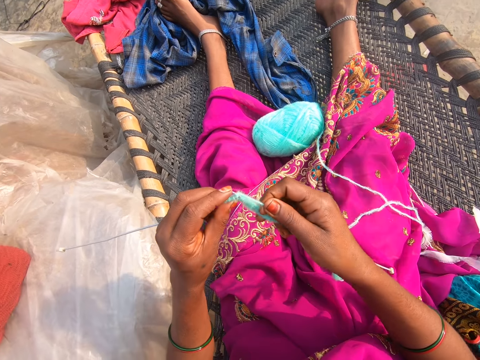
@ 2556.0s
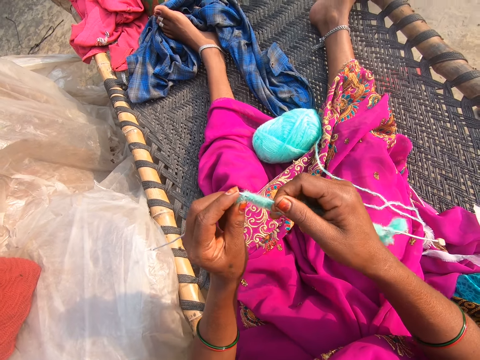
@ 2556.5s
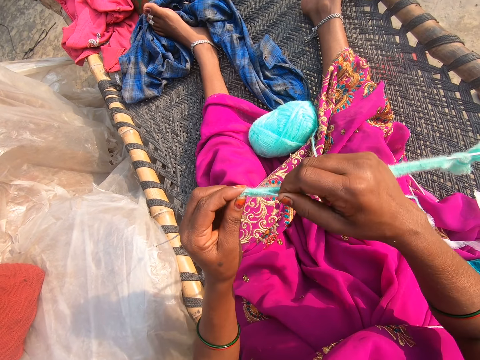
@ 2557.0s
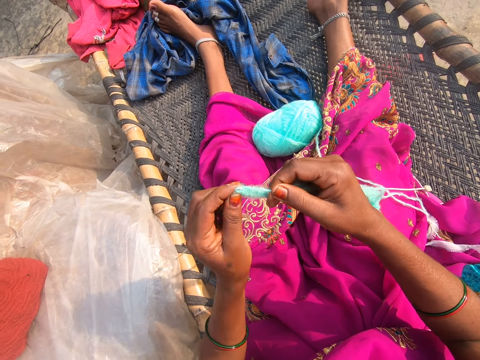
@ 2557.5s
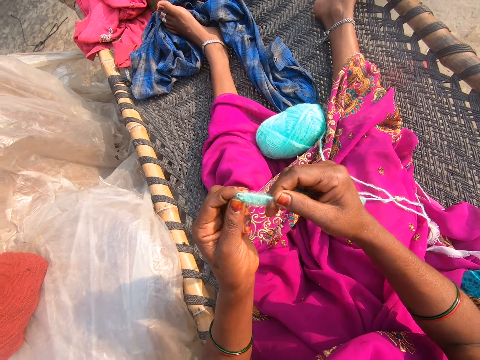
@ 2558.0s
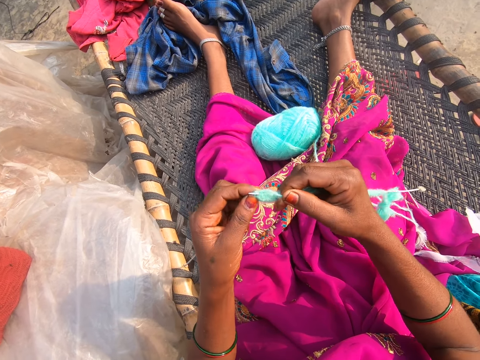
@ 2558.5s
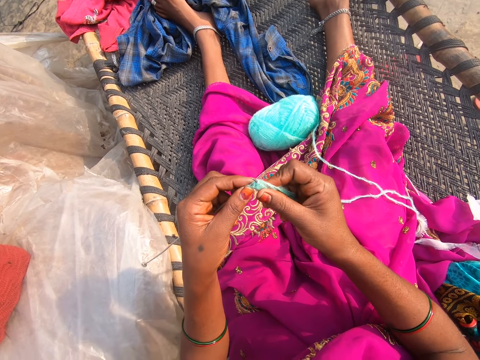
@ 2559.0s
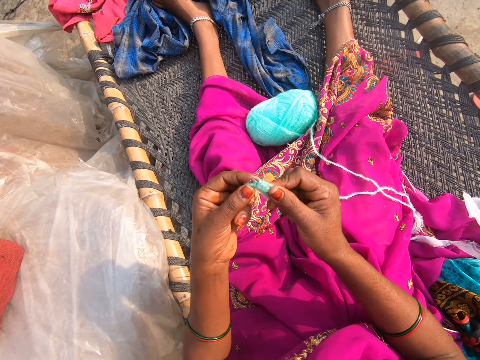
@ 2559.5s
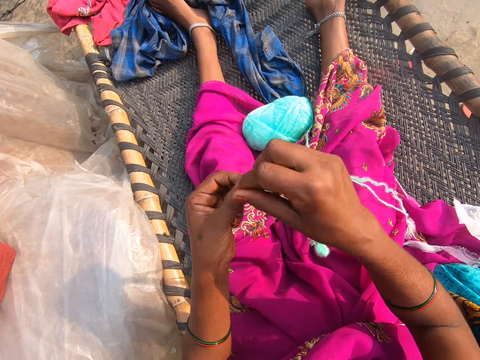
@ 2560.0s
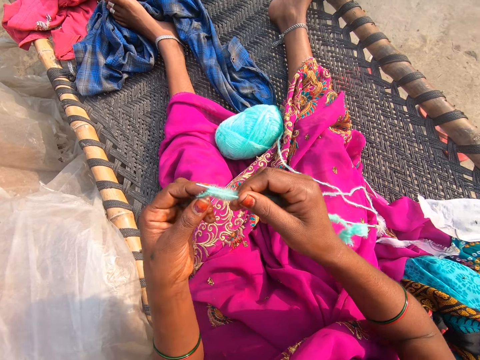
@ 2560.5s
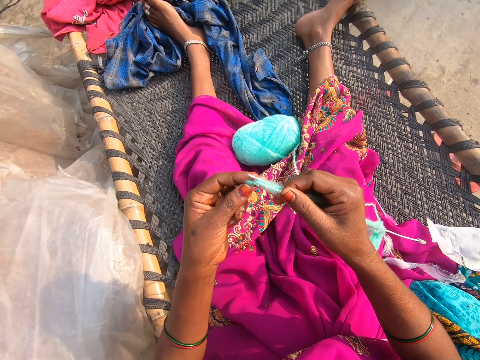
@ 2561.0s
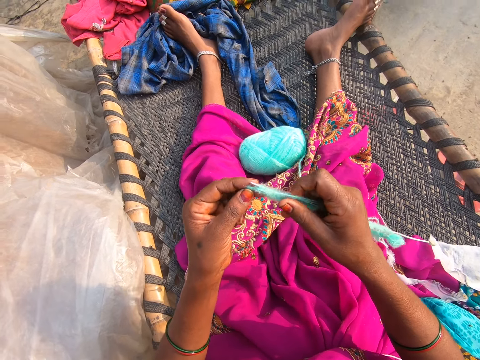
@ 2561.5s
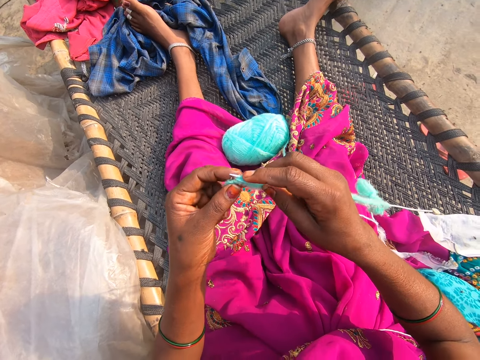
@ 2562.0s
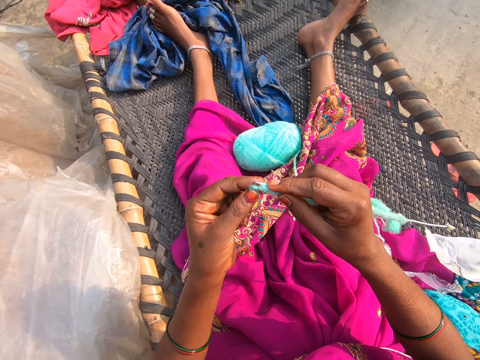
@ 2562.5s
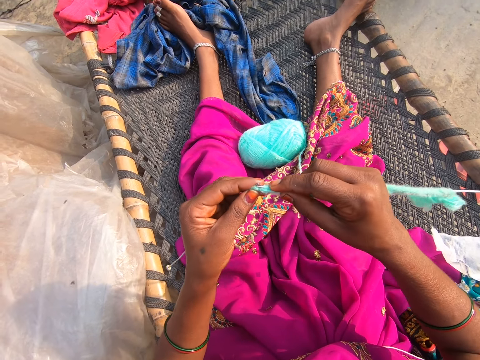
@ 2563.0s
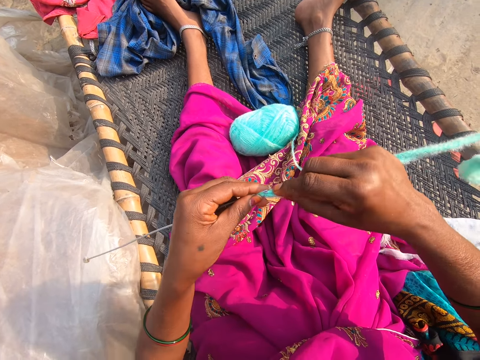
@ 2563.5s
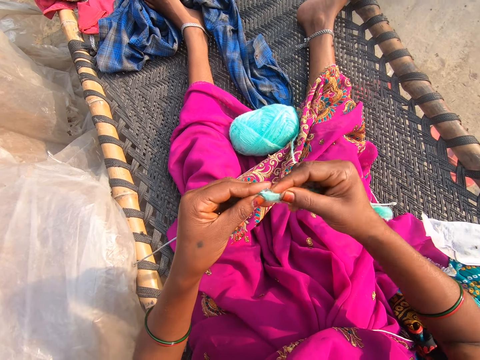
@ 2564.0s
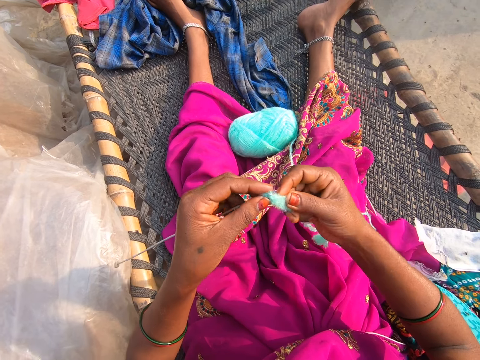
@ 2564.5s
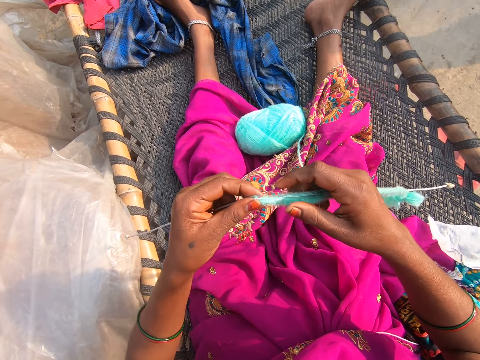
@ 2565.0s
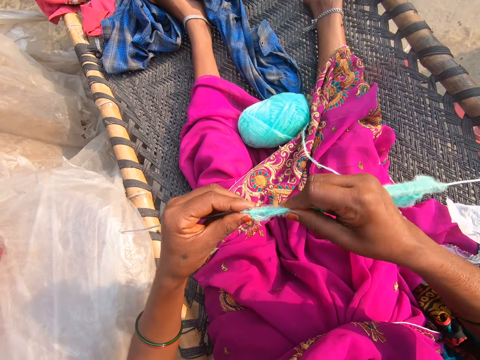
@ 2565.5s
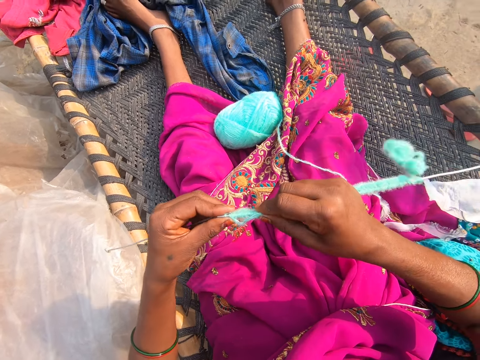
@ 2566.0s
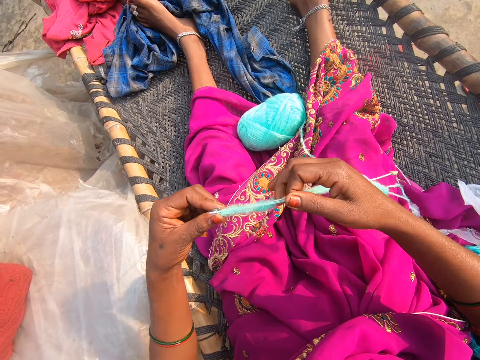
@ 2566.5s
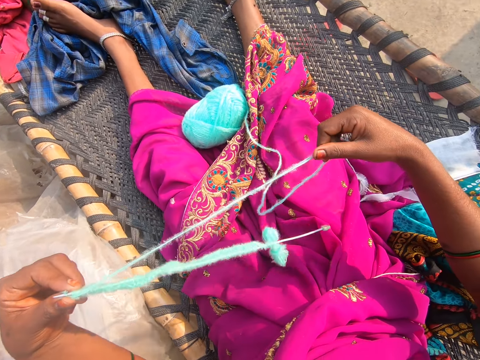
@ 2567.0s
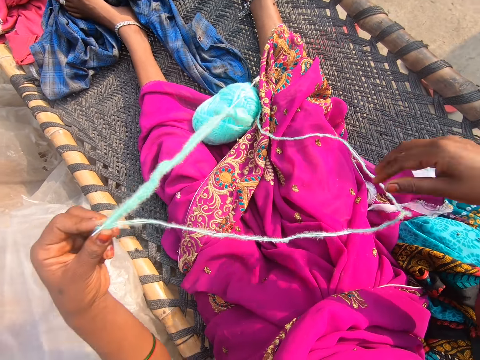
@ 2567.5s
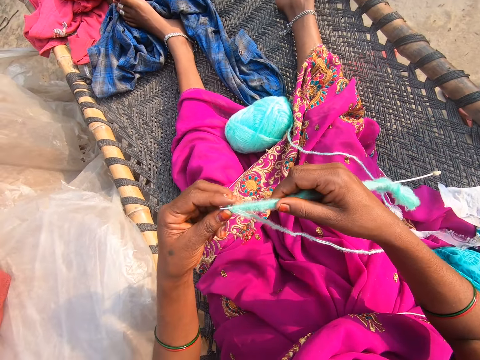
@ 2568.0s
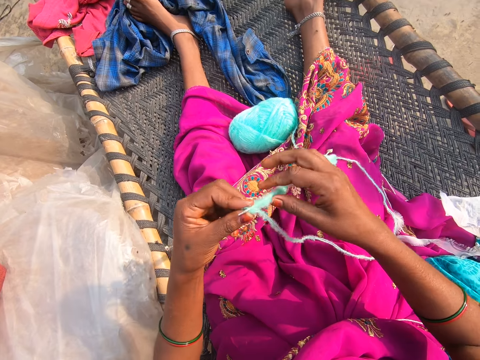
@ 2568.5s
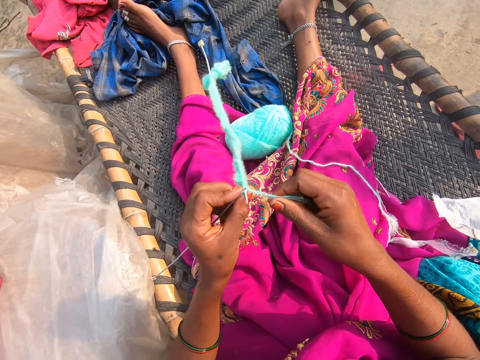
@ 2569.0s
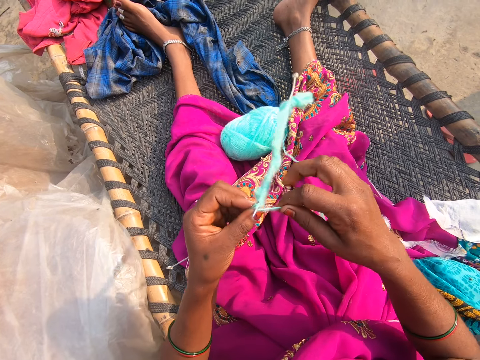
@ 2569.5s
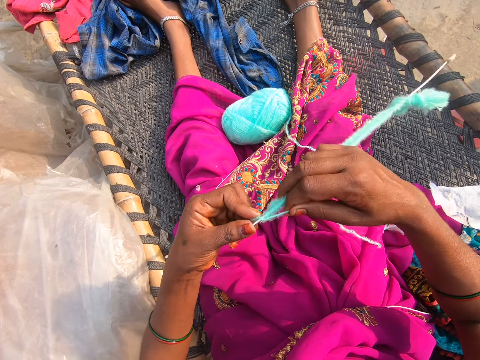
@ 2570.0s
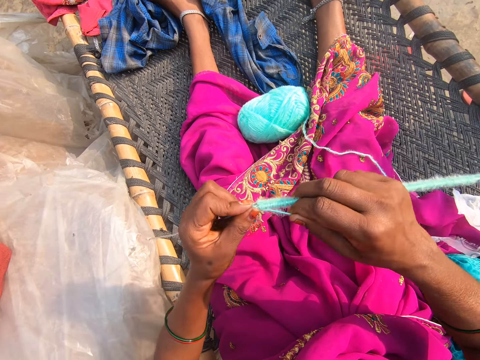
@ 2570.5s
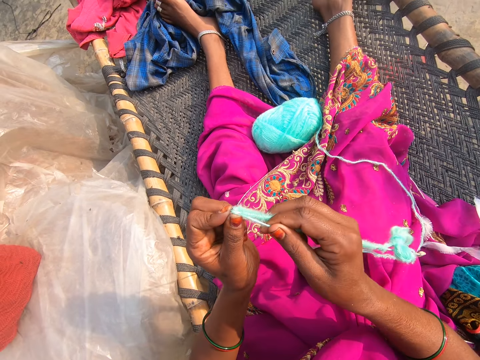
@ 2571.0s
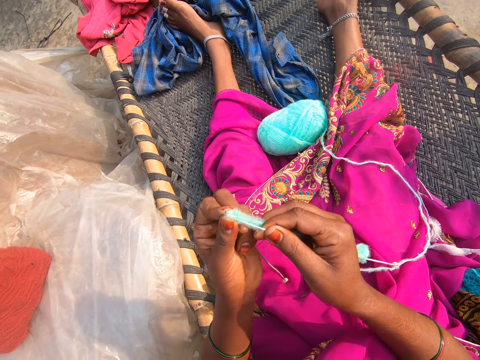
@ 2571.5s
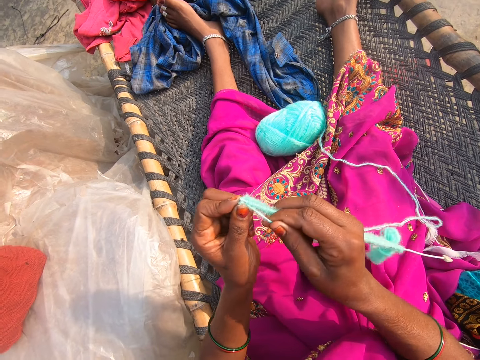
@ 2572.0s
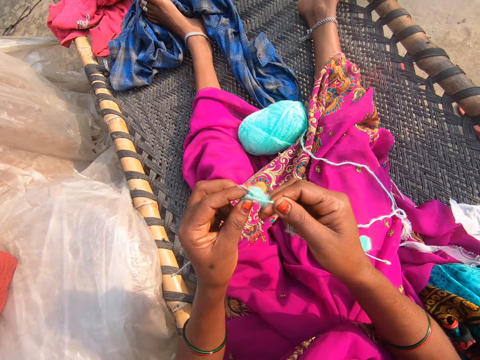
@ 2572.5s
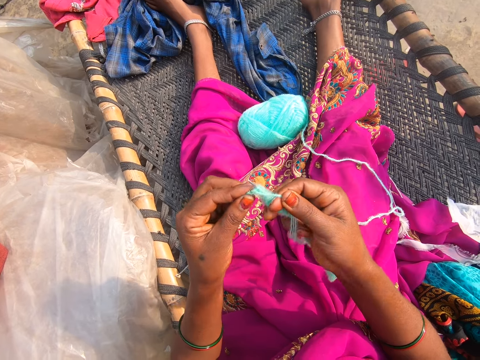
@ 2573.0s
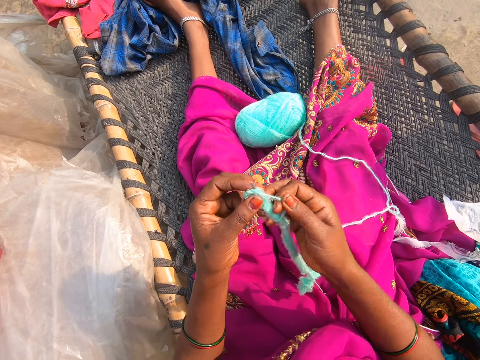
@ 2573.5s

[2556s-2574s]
The camera wearer knits. They pull the thread. They knit.

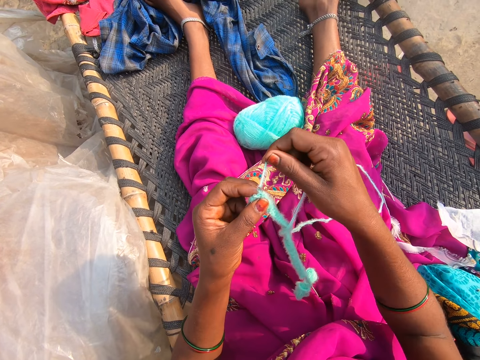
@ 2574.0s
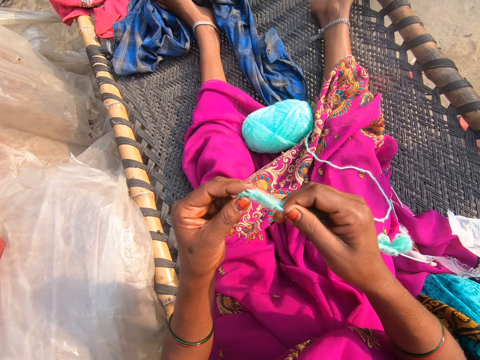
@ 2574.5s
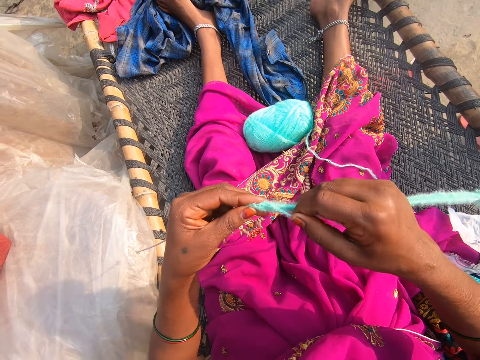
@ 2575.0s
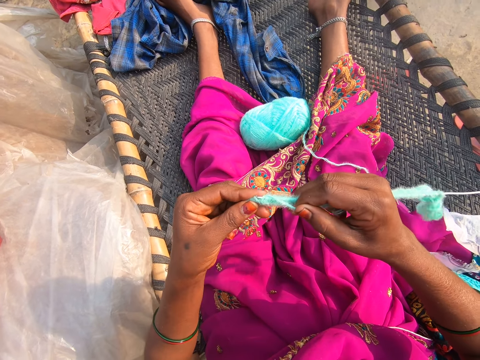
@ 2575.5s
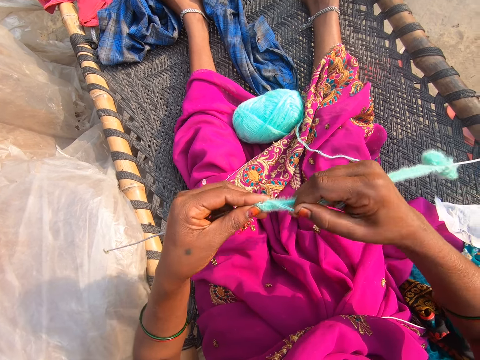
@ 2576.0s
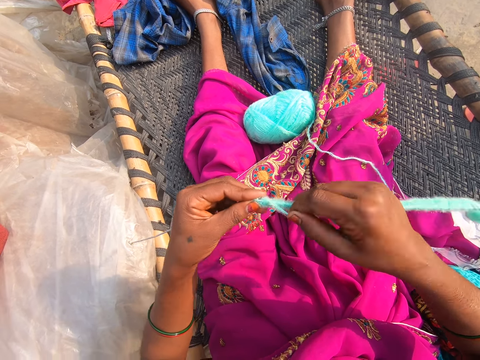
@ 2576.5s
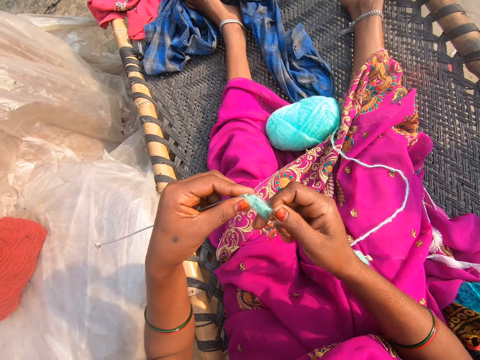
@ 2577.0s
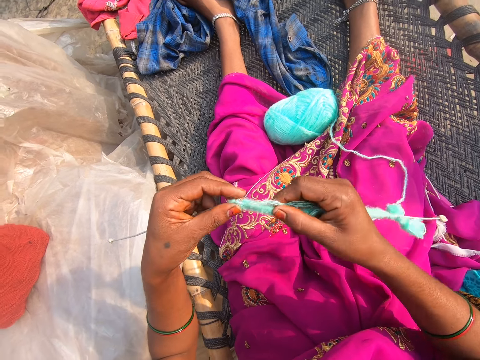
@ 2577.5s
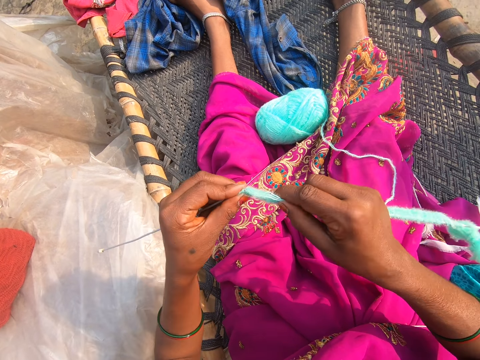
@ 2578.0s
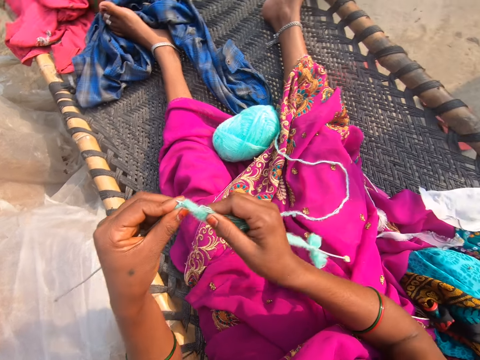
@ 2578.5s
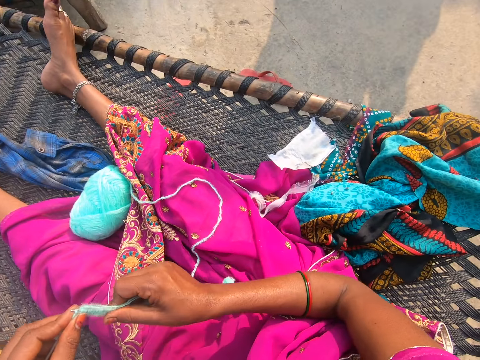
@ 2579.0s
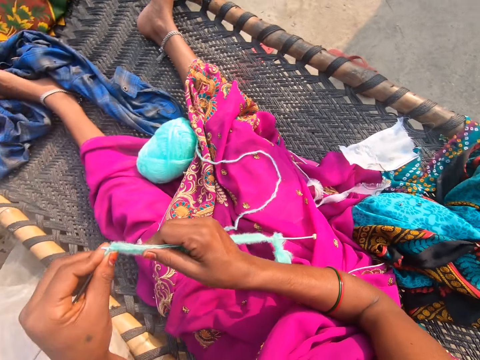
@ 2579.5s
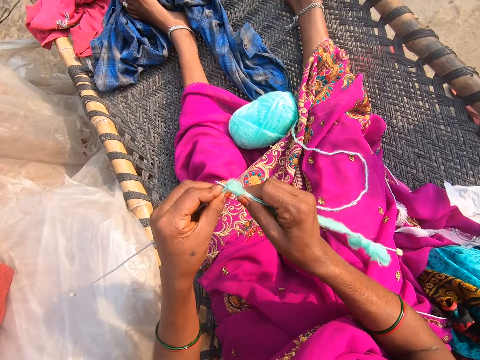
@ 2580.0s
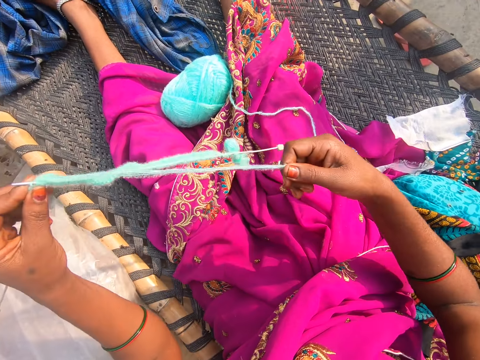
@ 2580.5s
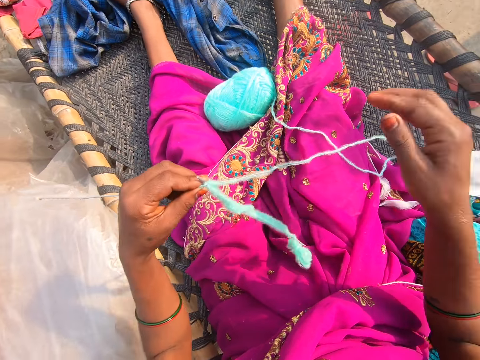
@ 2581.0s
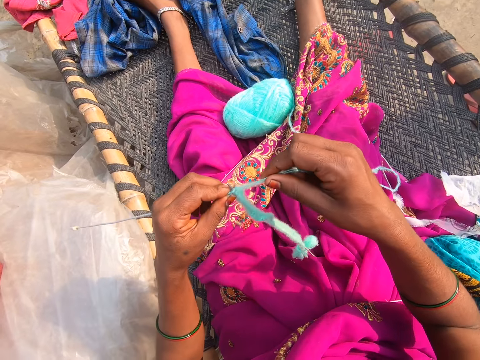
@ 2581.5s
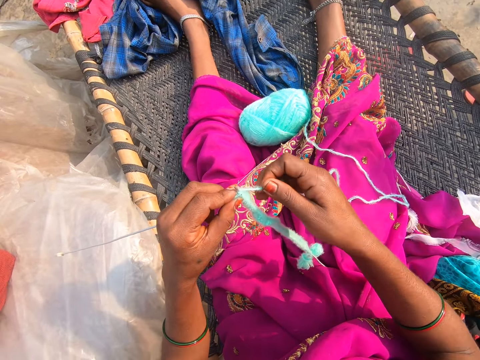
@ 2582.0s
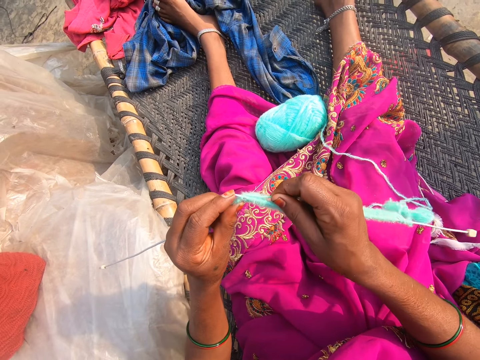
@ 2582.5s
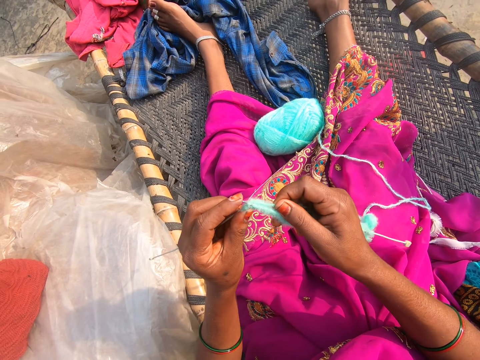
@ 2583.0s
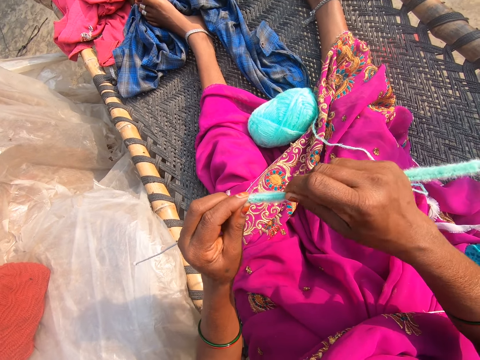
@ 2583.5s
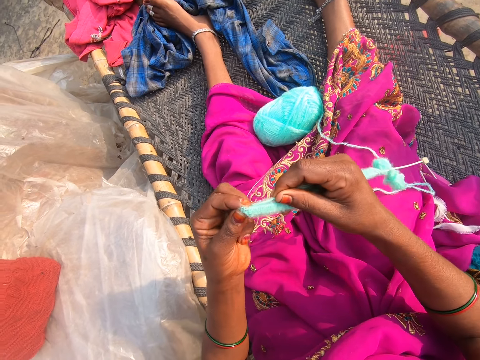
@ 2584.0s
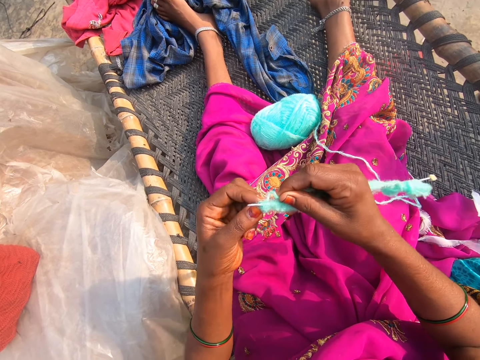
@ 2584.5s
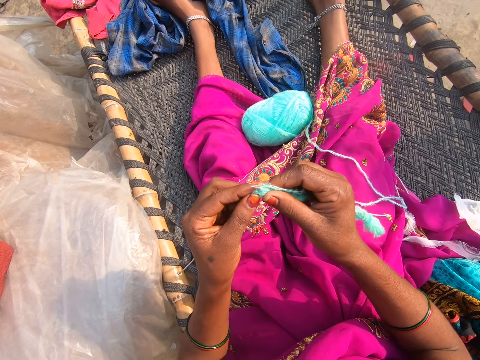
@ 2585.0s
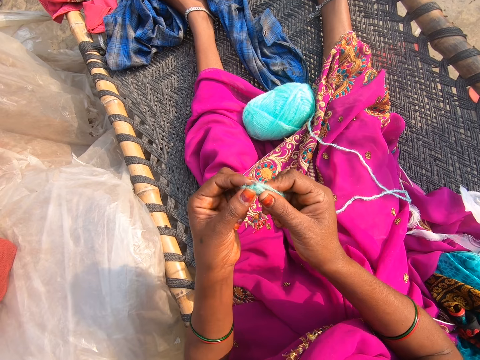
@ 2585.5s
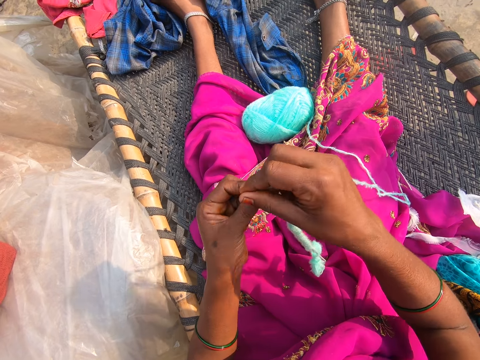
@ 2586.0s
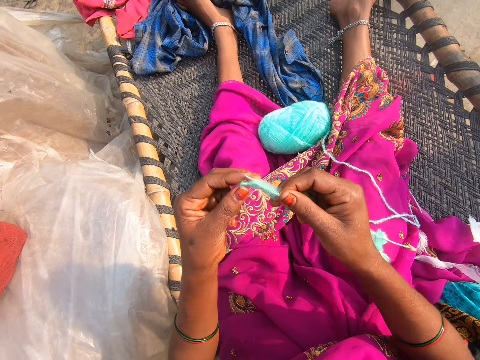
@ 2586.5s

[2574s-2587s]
The camera wearer pulls the thread. They knit.
